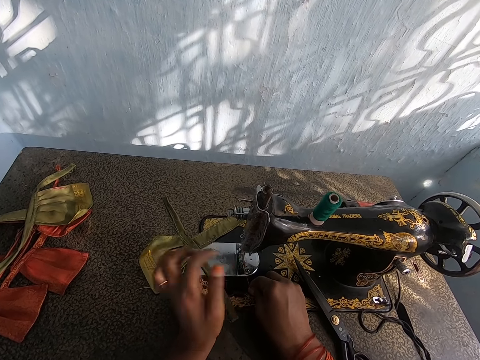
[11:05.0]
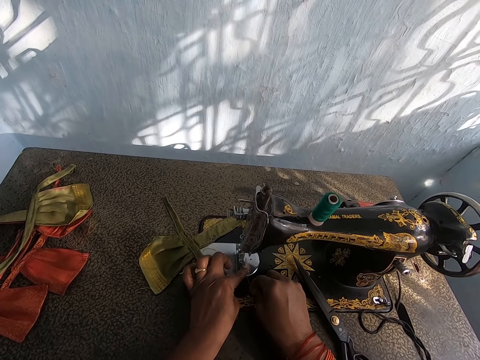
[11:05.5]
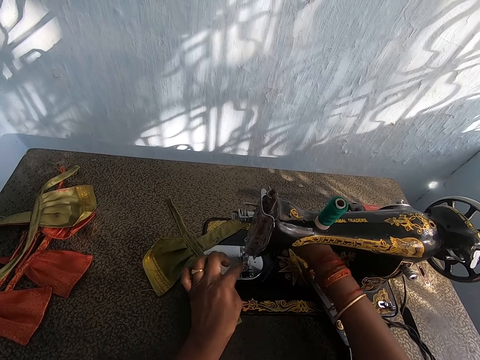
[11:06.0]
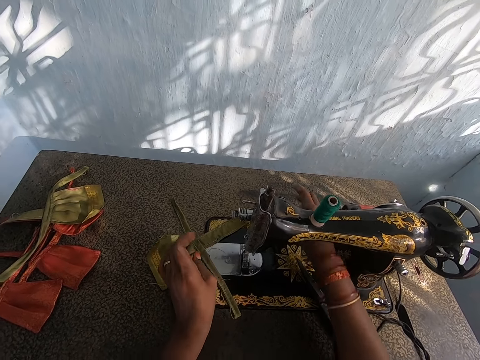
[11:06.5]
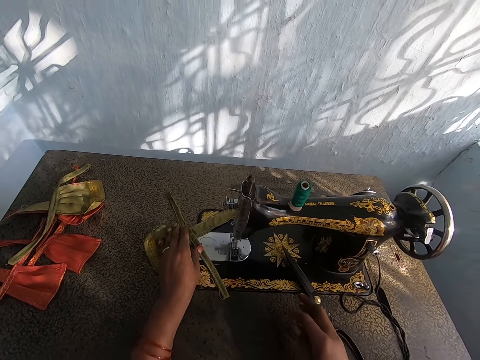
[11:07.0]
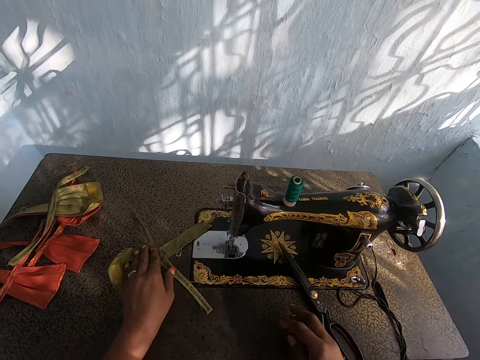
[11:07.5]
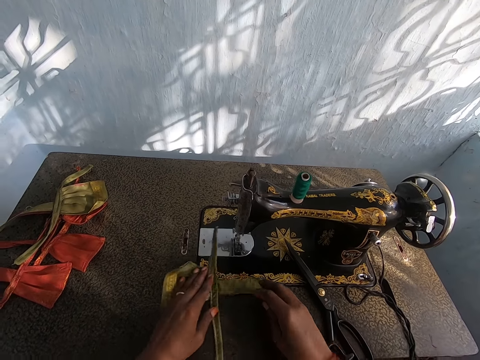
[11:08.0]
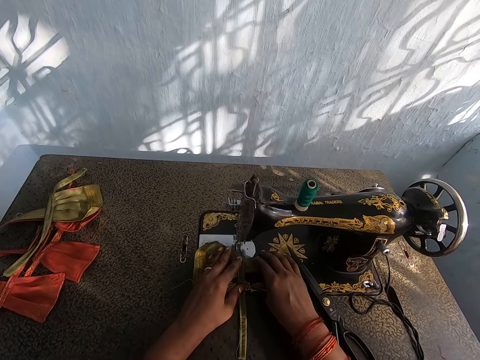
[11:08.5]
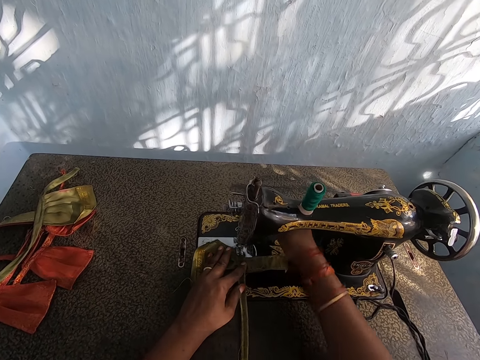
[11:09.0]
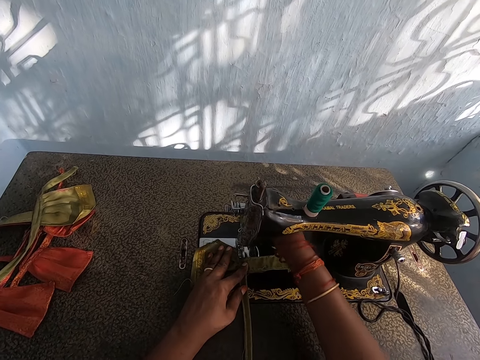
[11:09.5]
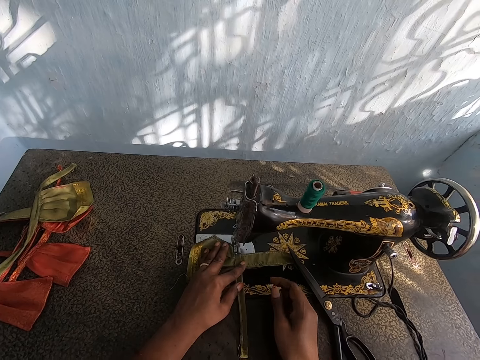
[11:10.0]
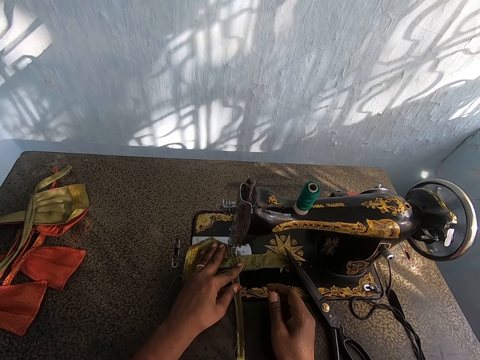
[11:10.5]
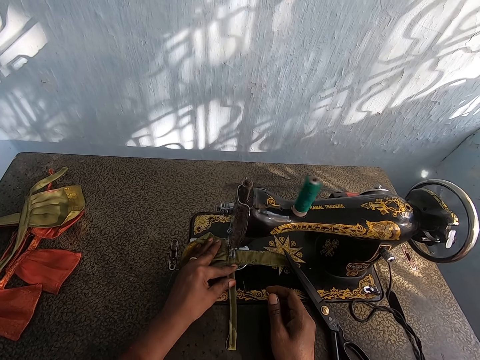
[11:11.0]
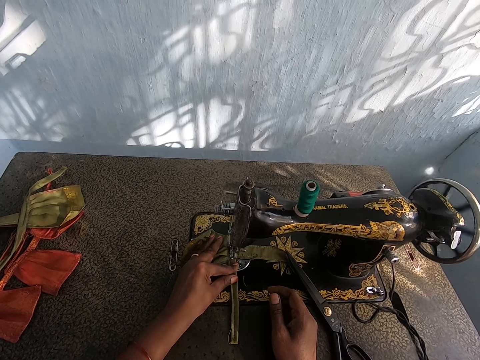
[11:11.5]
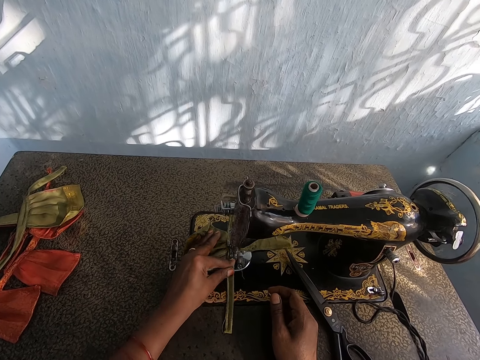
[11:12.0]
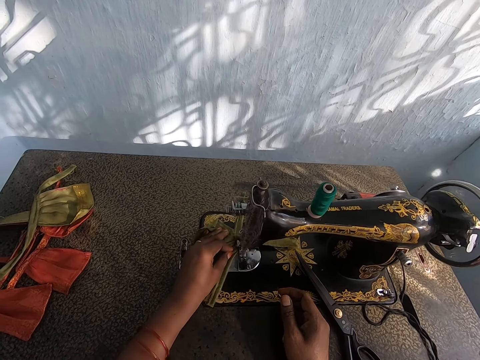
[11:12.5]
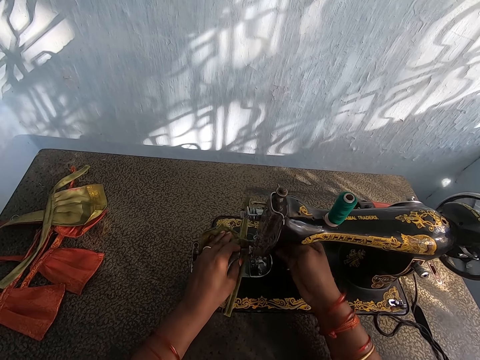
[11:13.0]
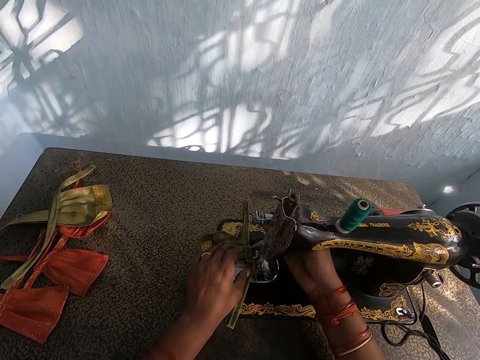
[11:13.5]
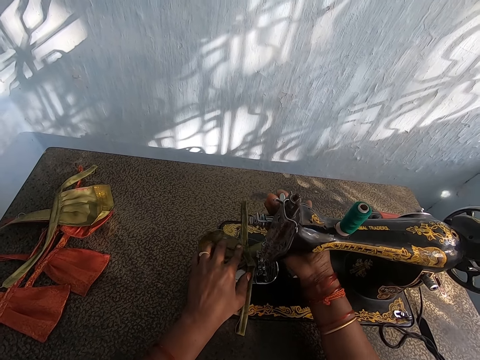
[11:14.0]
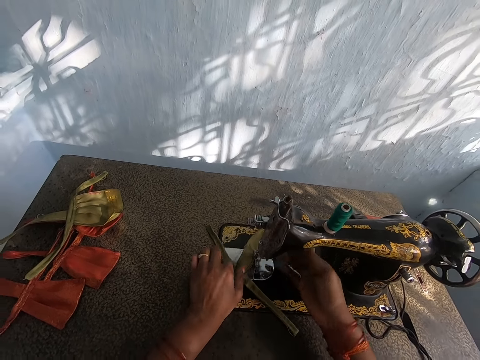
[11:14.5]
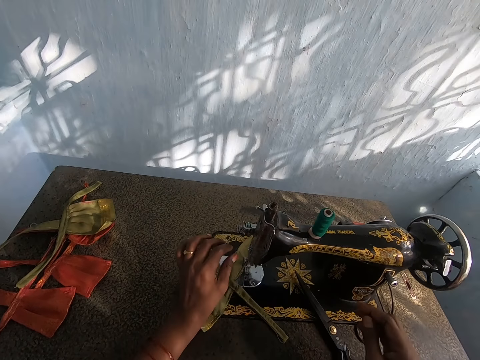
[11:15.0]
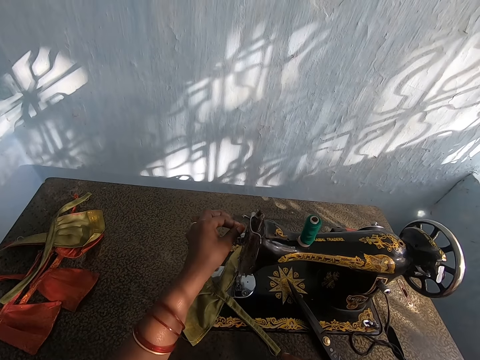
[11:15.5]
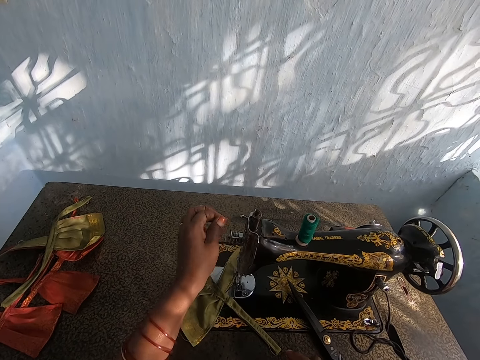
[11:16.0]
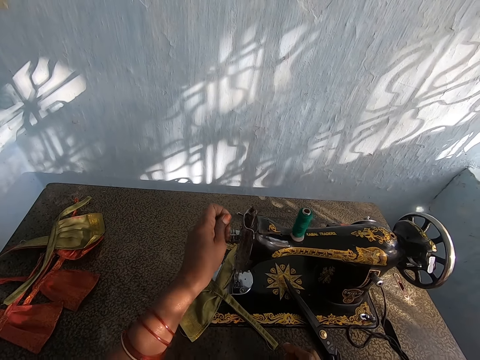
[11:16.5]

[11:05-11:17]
The camera wearer pulls the thread from the sewing machine. She puts up the needle with her right hand. She places the fabric on the sewing machine with her hands. She puts down the needle with her right hand. She fixes the piece of cloth in the sewing machine. She sews the fabric with the sewing machine. She makes the piece of cloth. She puts up the needle with her right hand. She picks up the thread on the sewing machine with her left hand.

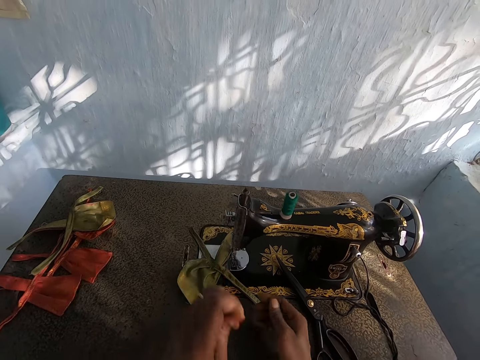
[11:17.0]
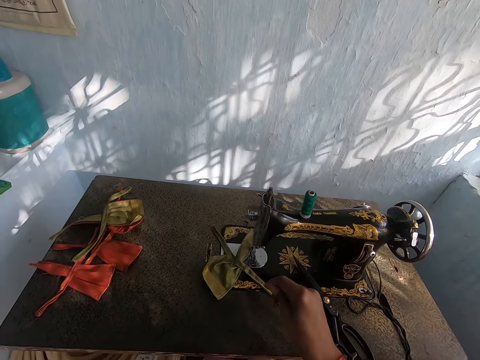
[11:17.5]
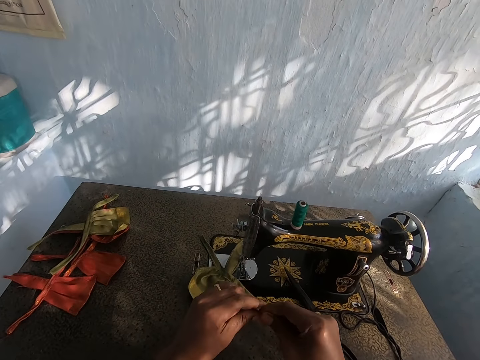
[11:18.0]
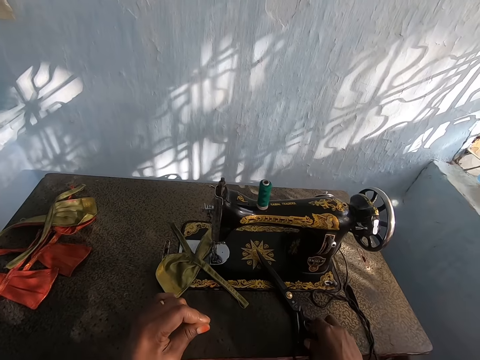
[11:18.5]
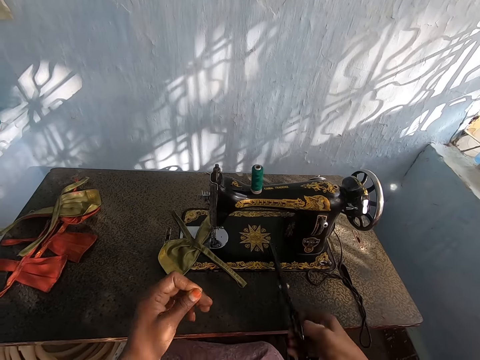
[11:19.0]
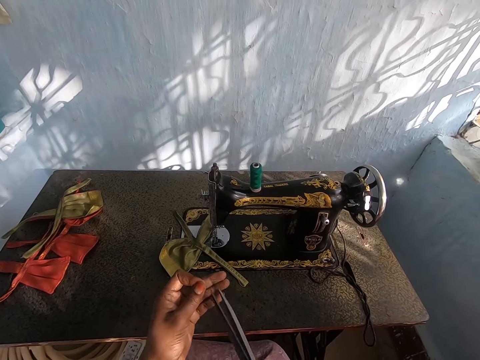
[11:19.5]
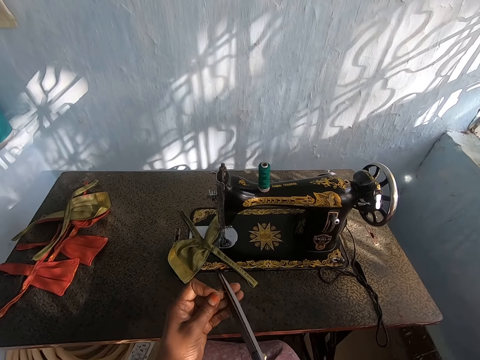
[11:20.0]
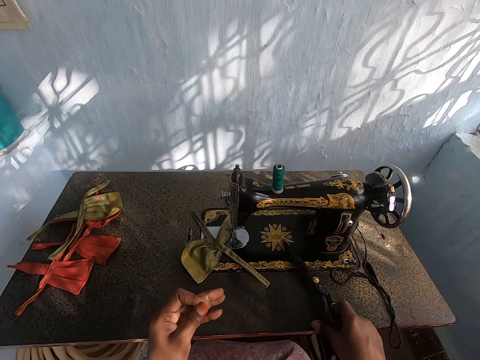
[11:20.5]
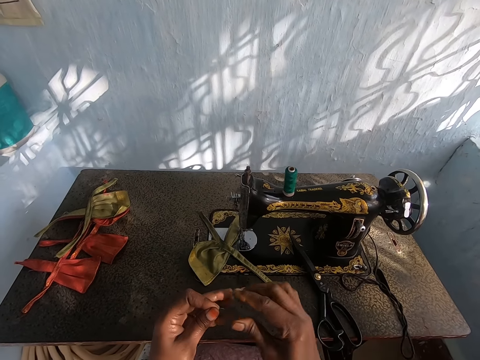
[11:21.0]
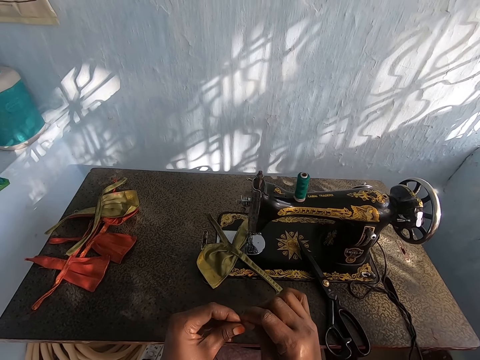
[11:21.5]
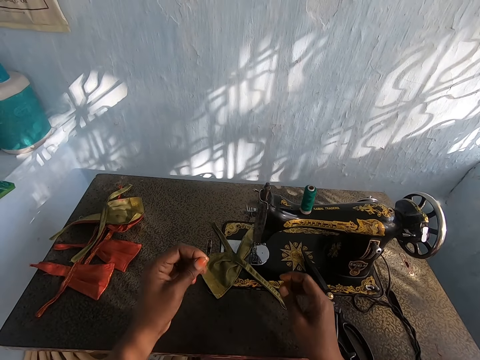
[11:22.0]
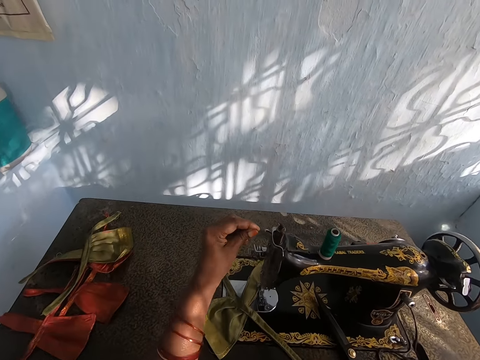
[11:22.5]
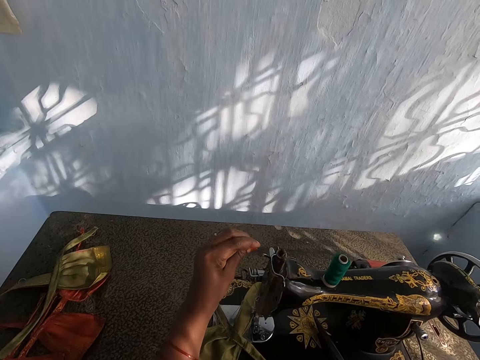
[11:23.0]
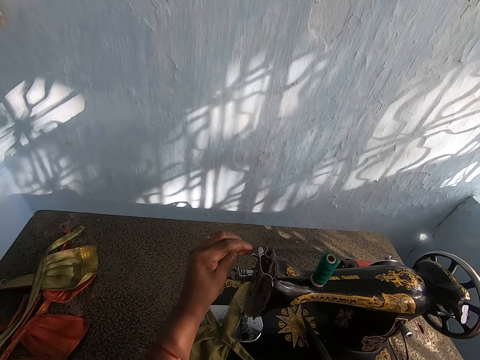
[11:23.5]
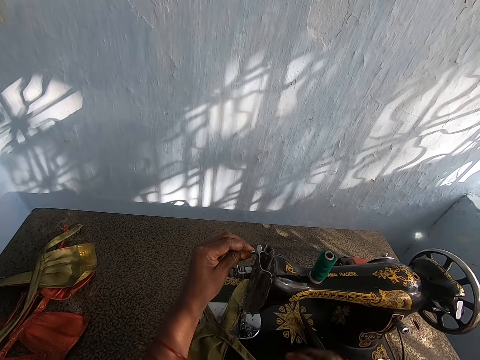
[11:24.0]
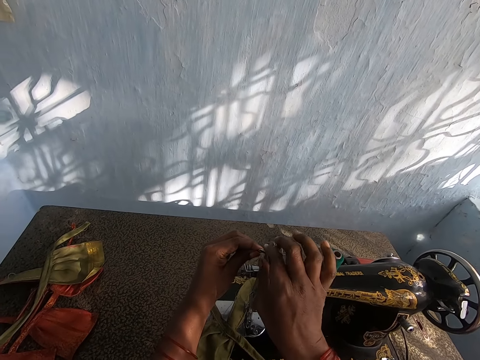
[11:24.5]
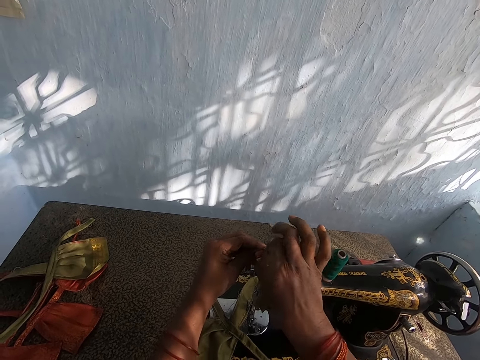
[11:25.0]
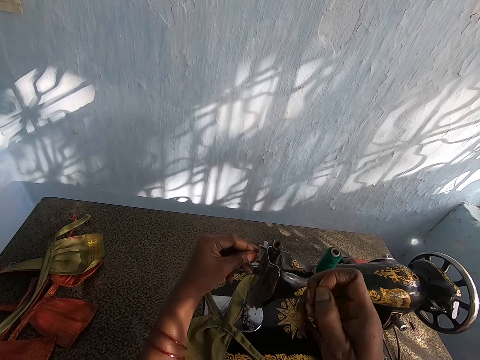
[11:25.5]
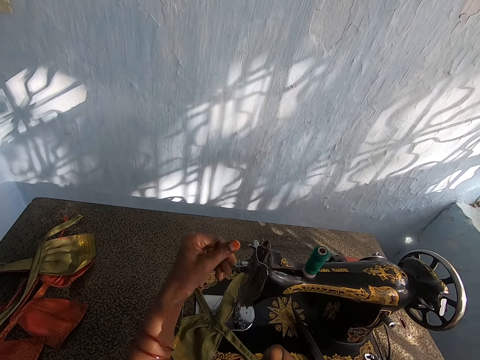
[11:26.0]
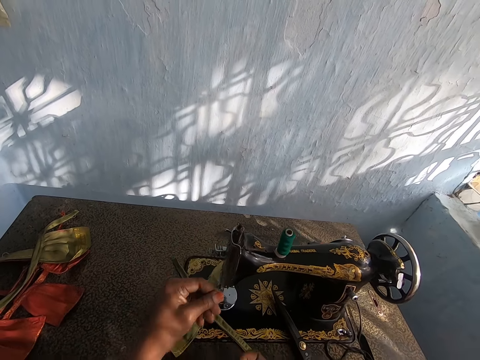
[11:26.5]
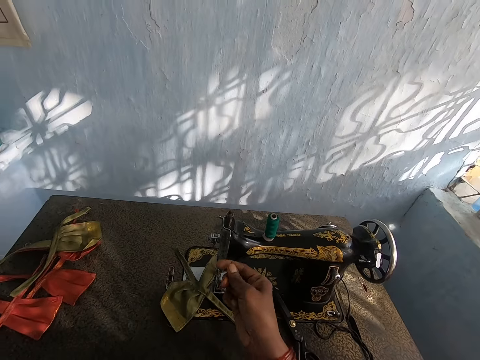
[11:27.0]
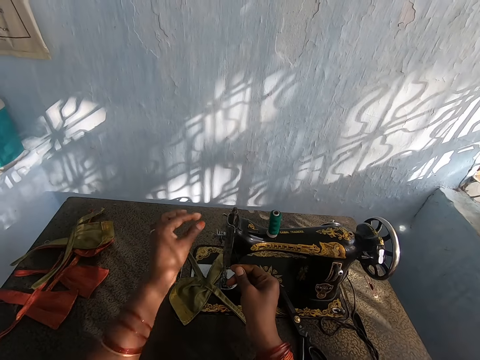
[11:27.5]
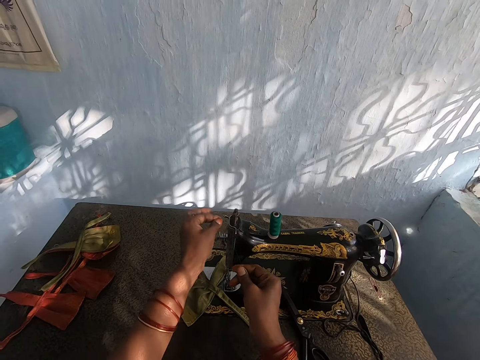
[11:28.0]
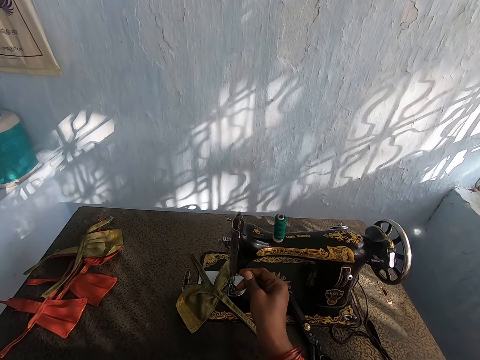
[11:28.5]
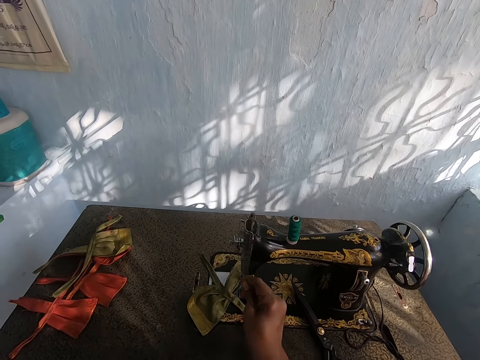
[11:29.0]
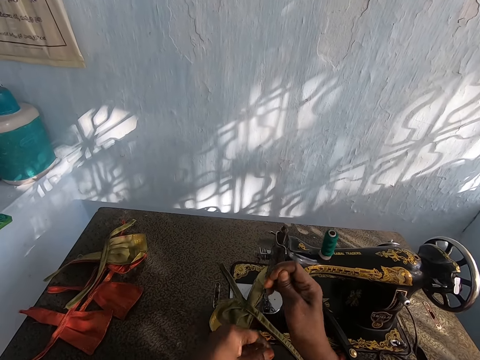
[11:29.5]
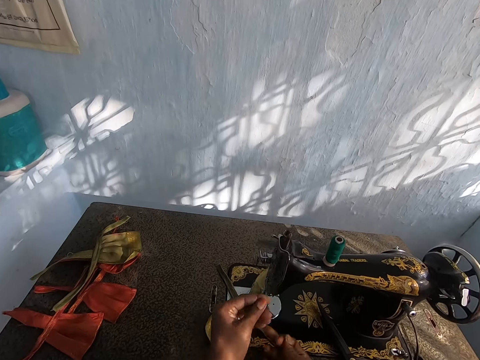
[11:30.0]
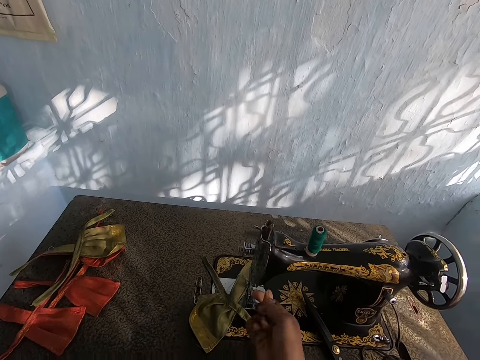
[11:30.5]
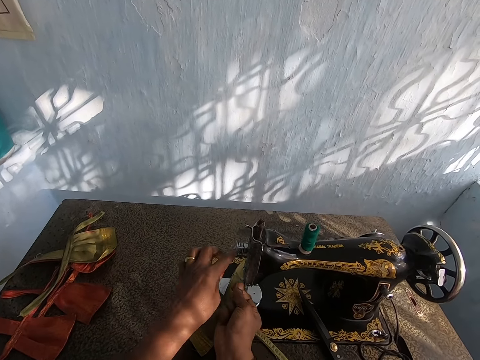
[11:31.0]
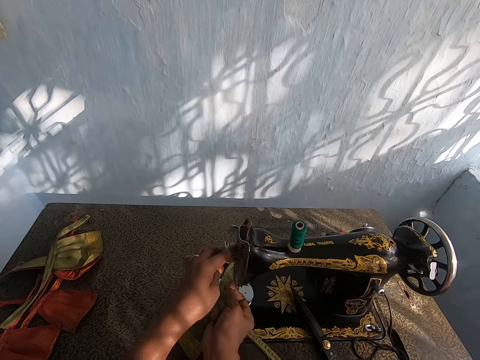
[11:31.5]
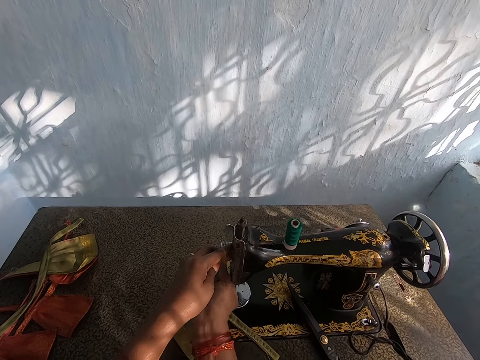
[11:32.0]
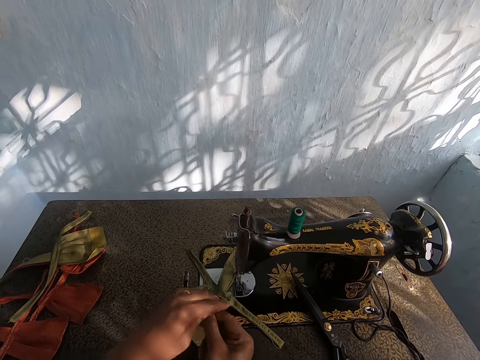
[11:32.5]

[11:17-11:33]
The camera wearer pulls the thread from the sewing machine. She picks up the scissors on the sewing machine with her right hand. She cuts the thread on the sewing machine with the scissors in her right hand. She drops the scissors on the sewing machine with her right hand. She threads the sewing machine with her hands.
